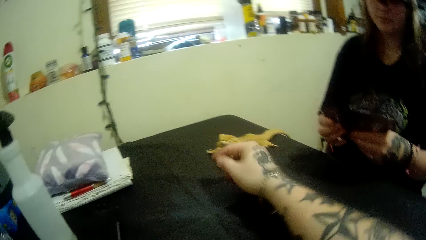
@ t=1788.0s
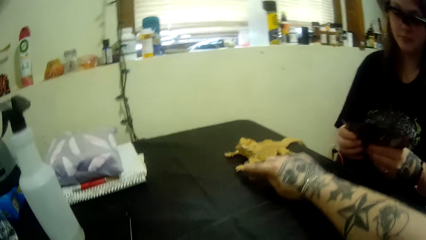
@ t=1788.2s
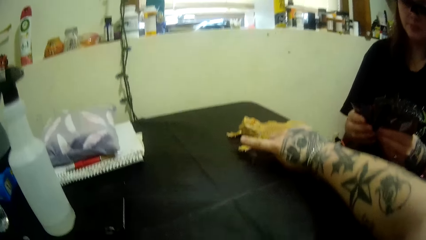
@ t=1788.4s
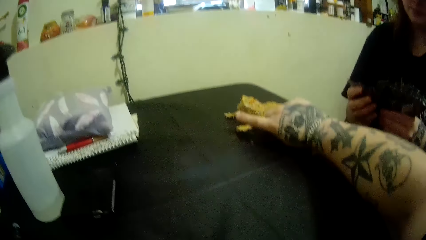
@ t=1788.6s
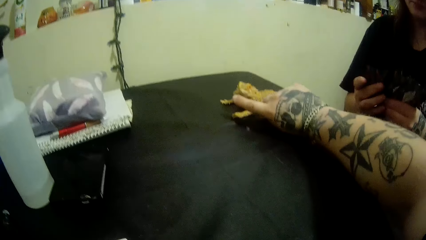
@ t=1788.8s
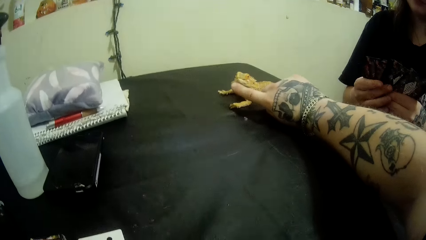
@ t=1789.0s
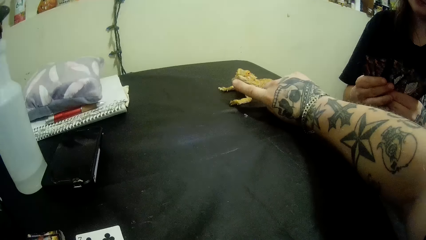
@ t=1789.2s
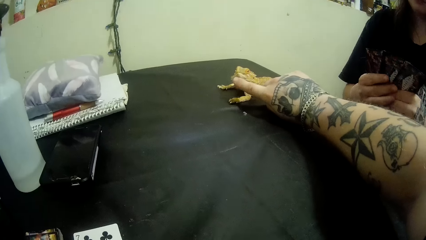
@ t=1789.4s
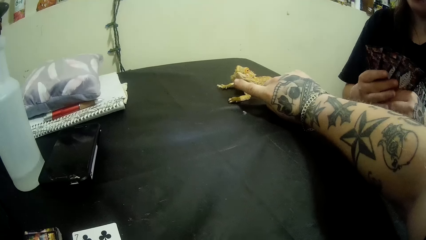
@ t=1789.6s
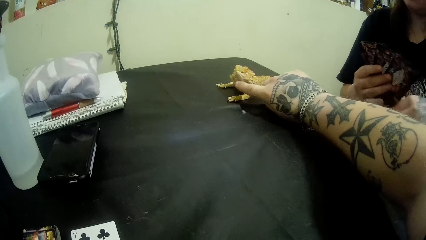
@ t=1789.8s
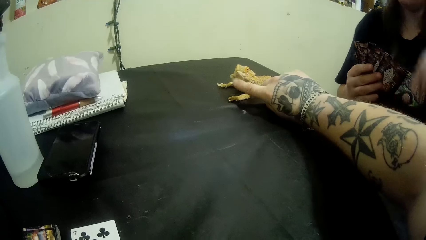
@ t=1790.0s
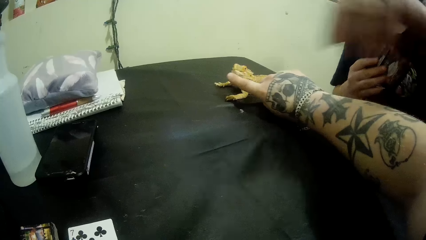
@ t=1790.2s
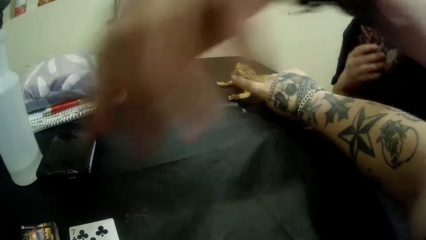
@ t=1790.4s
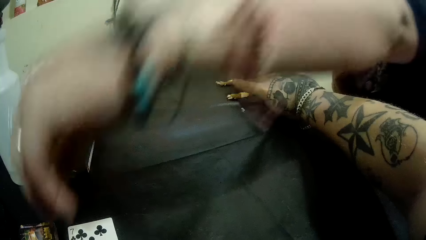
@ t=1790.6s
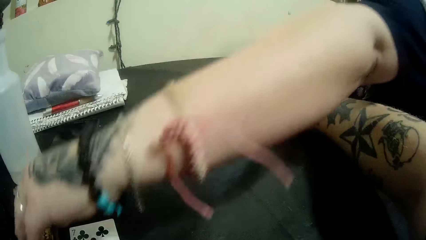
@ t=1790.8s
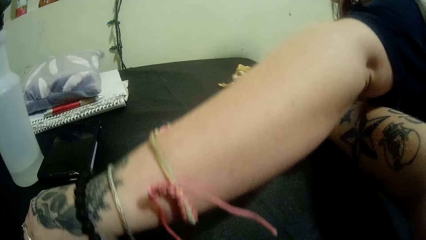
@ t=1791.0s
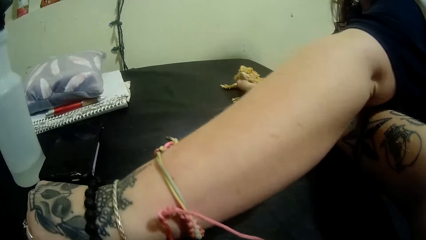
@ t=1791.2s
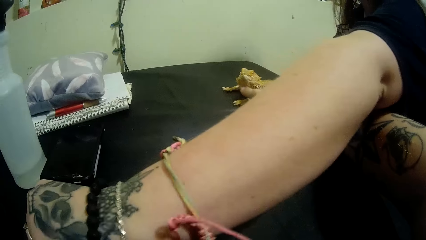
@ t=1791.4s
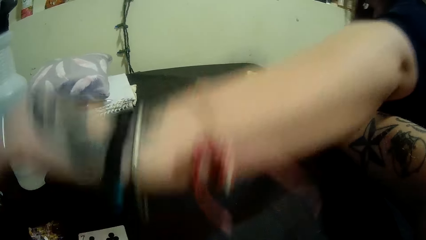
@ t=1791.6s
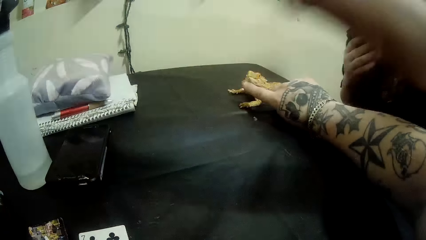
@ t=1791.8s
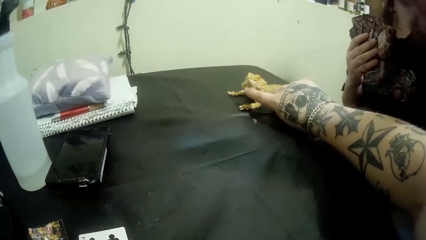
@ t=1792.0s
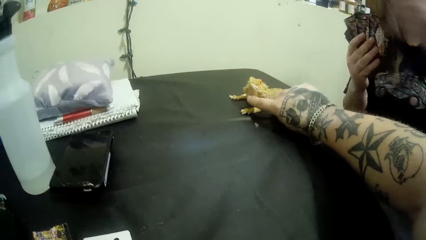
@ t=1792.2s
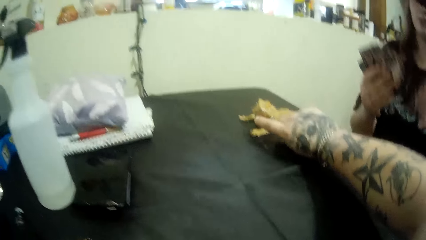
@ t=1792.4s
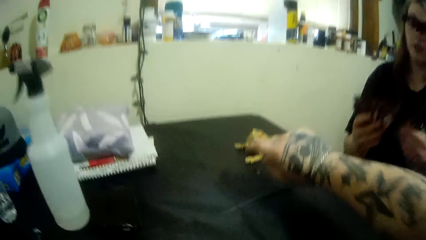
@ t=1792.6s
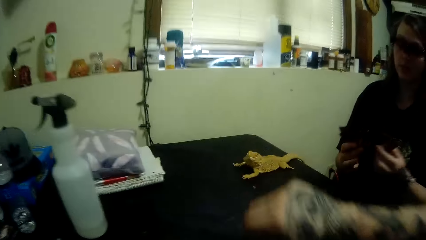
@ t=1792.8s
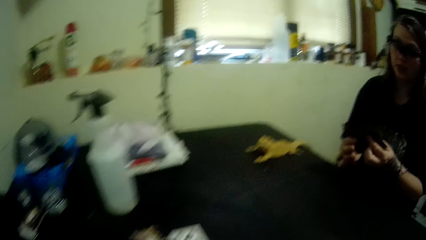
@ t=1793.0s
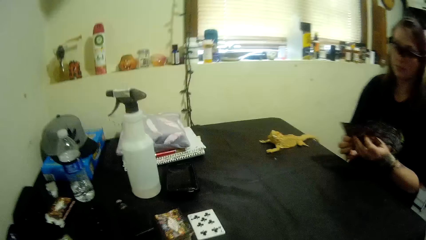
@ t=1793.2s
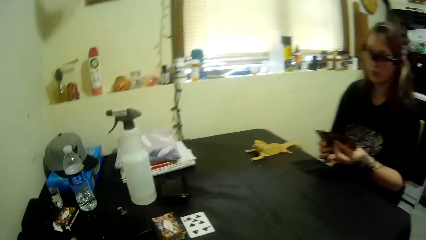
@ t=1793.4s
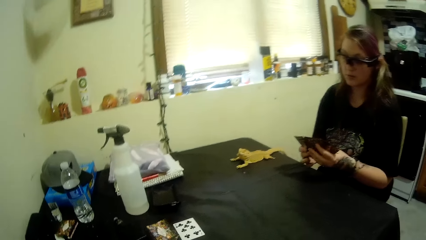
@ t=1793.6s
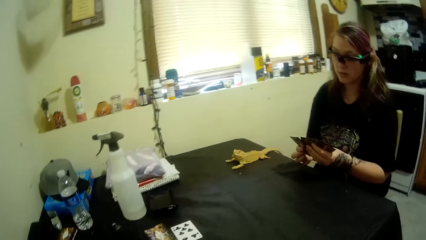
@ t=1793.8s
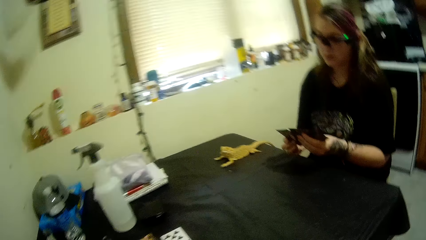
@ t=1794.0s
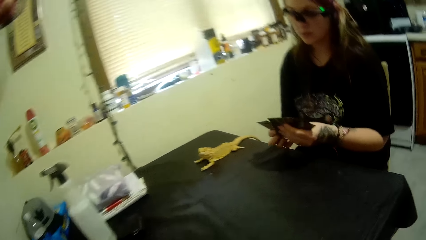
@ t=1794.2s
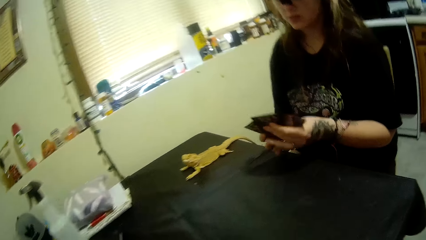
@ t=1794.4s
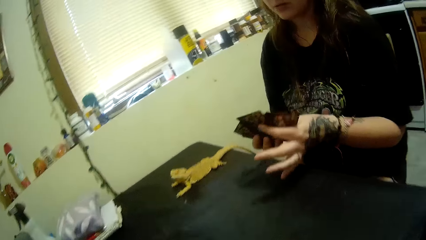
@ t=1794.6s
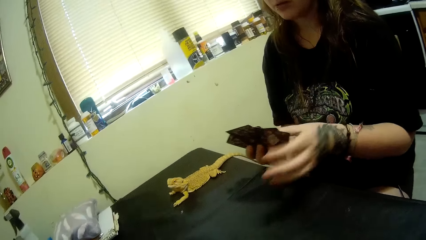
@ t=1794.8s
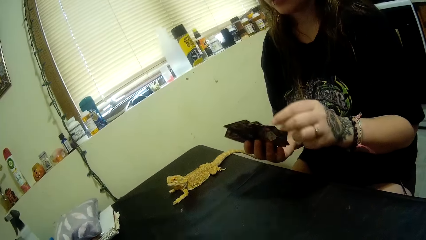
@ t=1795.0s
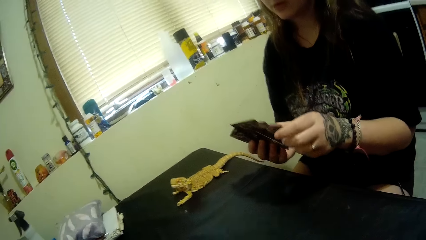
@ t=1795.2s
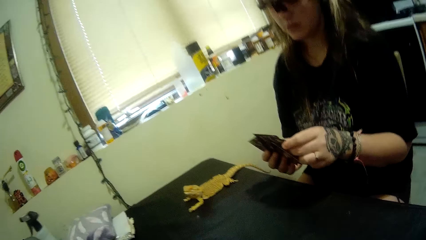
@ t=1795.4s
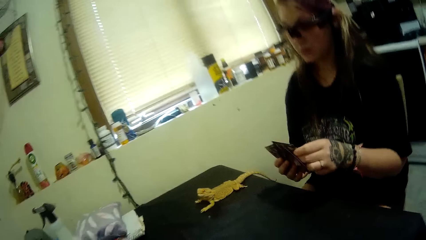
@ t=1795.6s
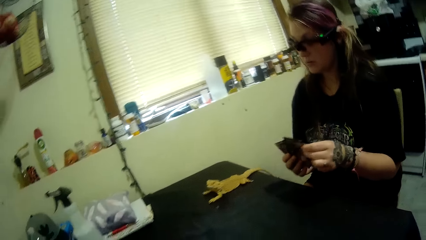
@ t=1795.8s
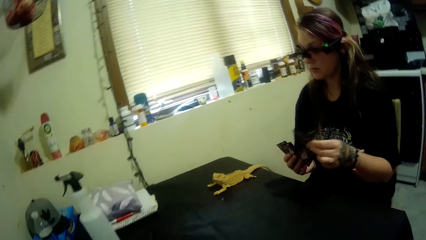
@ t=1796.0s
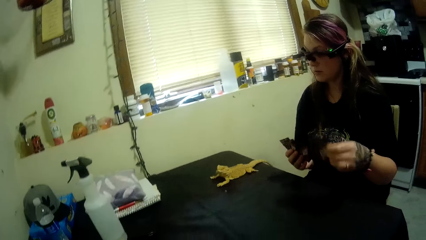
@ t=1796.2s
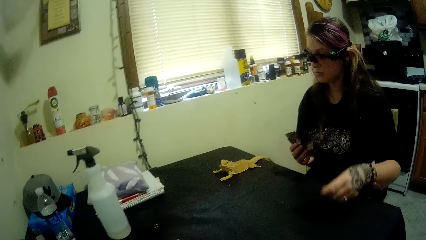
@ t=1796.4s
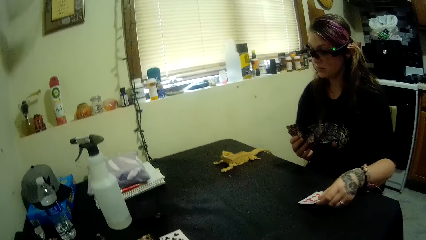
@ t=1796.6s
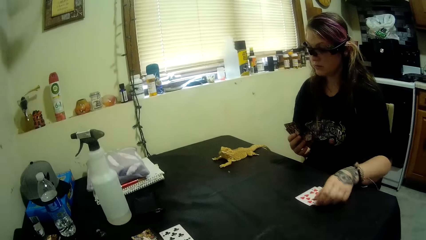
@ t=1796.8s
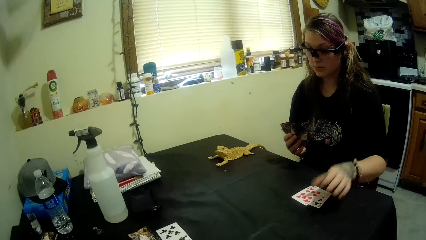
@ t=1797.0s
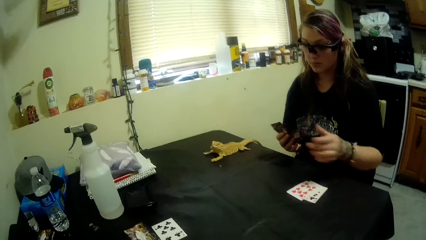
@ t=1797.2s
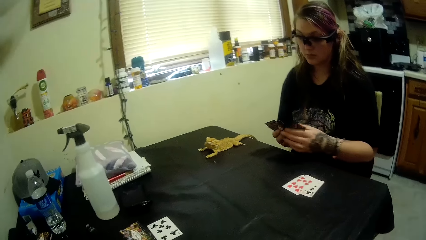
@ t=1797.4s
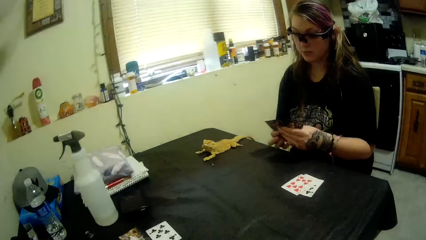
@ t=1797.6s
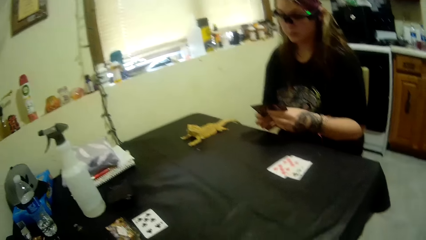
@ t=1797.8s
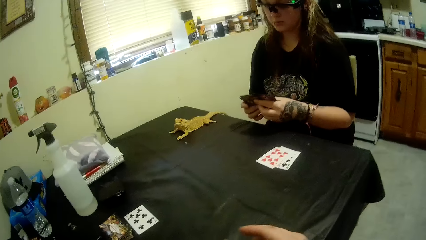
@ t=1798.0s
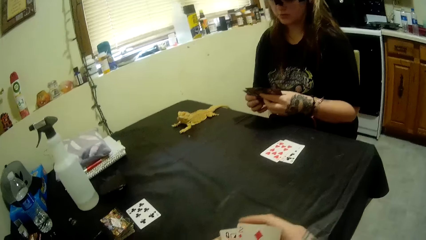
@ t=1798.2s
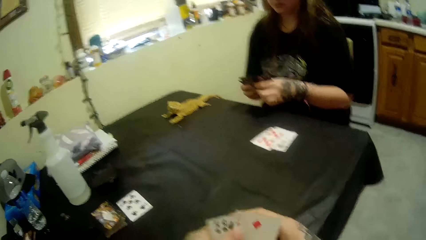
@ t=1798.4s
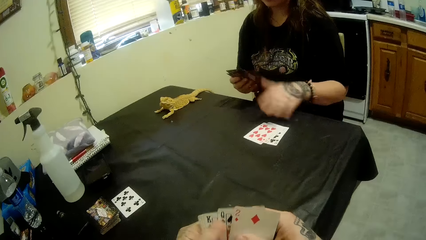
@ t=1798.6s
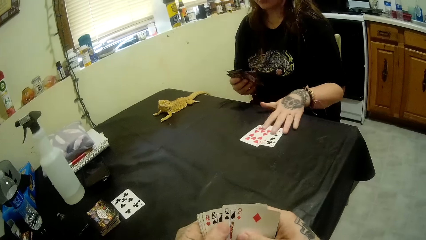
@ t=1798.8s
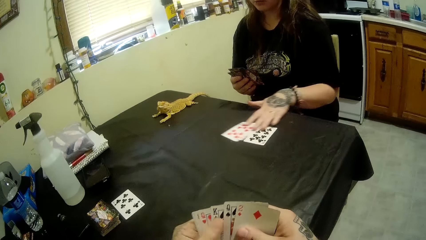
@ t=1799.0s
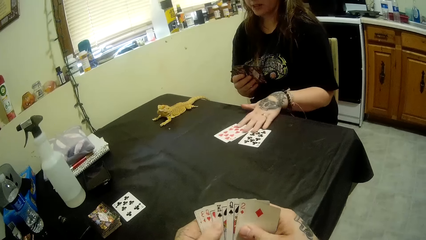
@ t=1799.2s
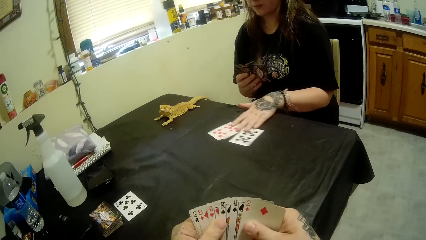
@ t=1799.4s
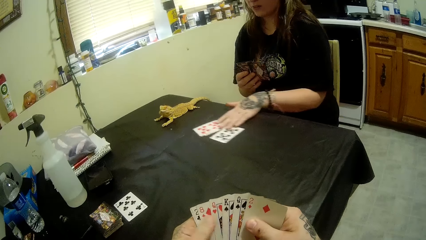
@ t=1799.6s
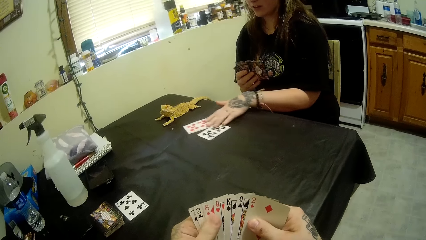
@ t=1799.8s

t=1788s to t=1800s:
The camera wearer touches the chameleon. A woman talks to the camera wearer. She picks up a card next to the camera wearer. The camera wearer talks to the woman. The woman drops cards on the table. The camera wearer stares at the cards in his hand. The woman shifts the cards on the table.
